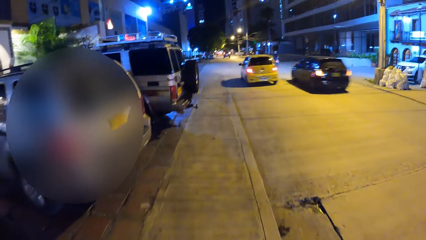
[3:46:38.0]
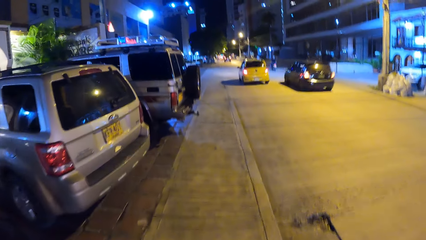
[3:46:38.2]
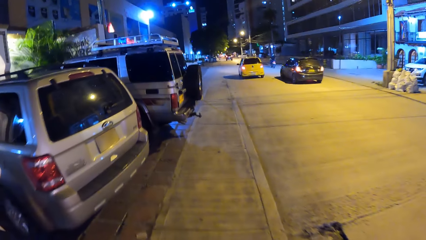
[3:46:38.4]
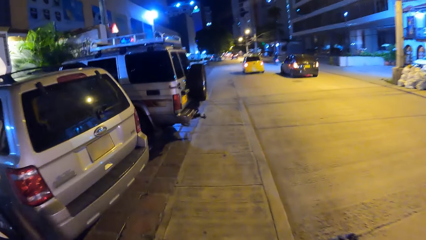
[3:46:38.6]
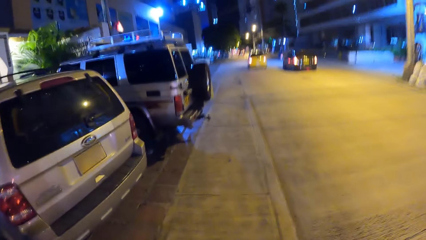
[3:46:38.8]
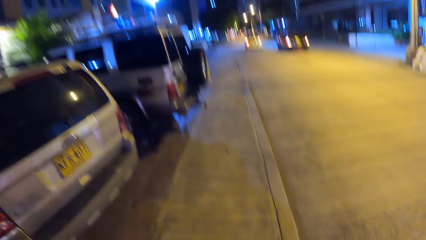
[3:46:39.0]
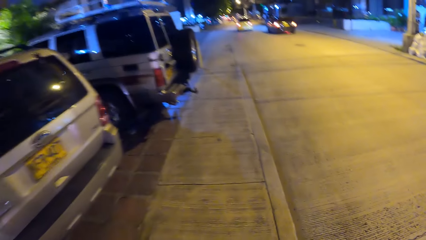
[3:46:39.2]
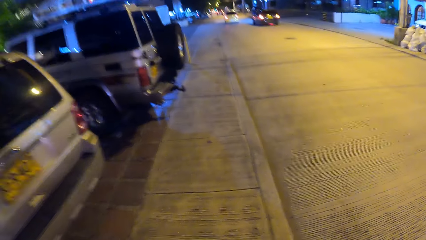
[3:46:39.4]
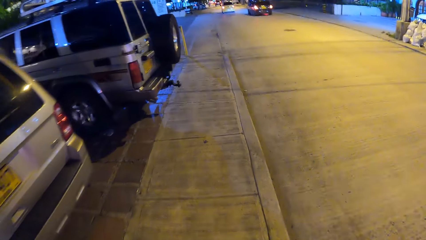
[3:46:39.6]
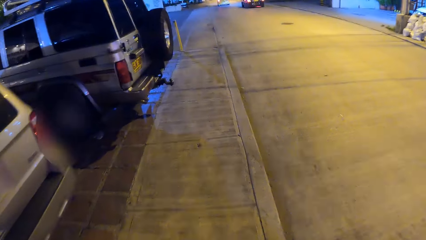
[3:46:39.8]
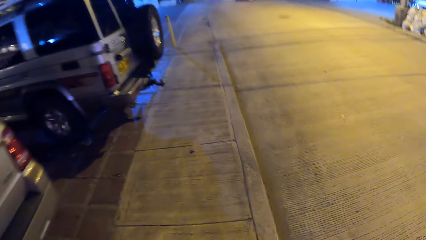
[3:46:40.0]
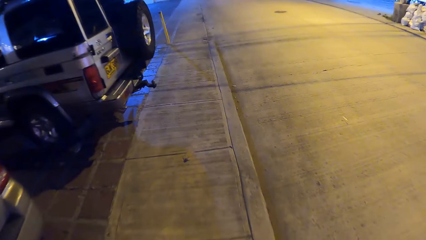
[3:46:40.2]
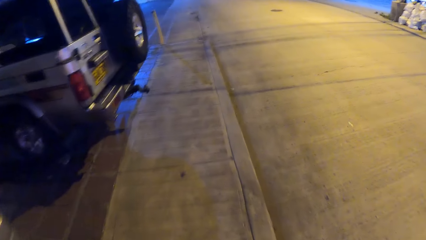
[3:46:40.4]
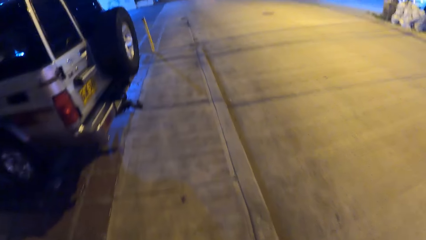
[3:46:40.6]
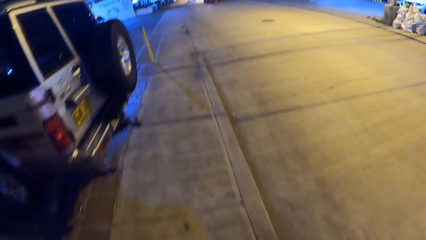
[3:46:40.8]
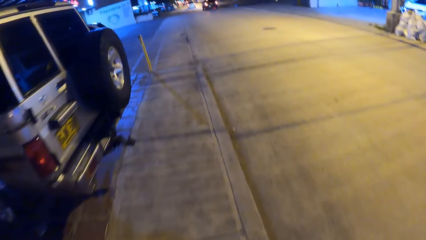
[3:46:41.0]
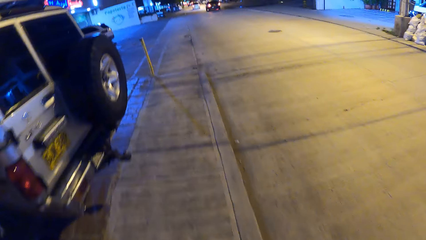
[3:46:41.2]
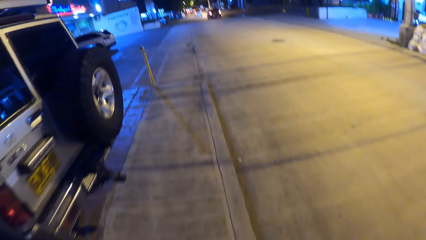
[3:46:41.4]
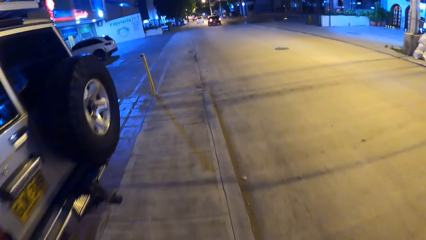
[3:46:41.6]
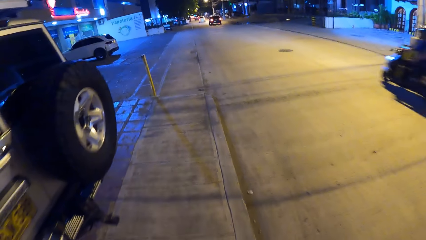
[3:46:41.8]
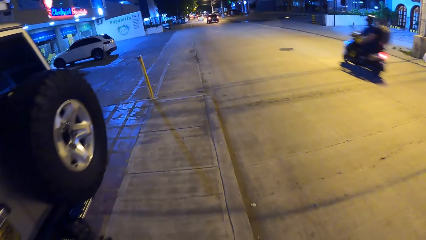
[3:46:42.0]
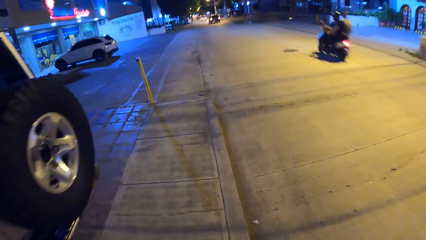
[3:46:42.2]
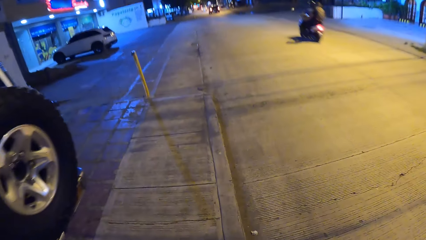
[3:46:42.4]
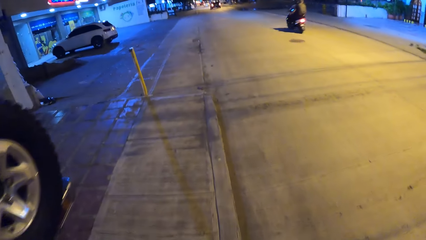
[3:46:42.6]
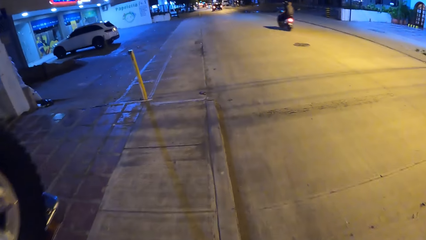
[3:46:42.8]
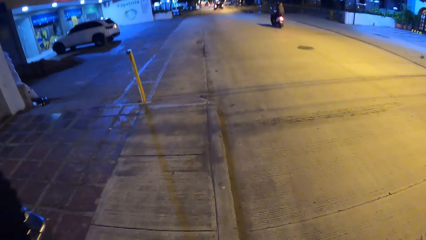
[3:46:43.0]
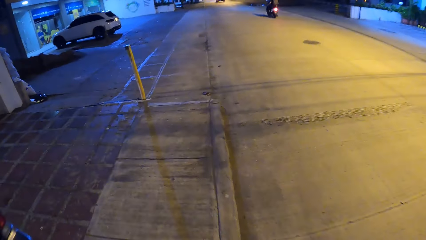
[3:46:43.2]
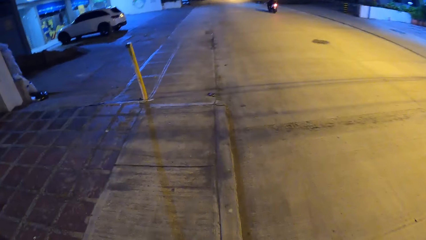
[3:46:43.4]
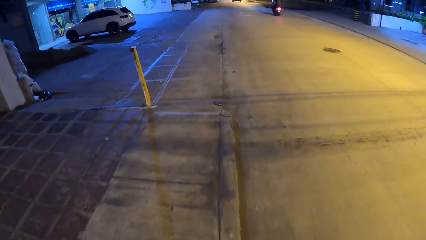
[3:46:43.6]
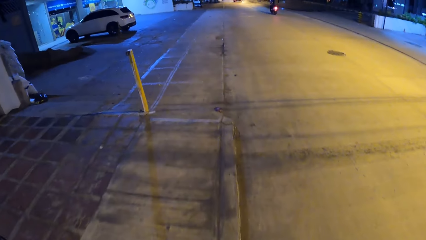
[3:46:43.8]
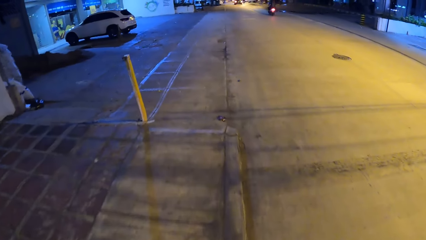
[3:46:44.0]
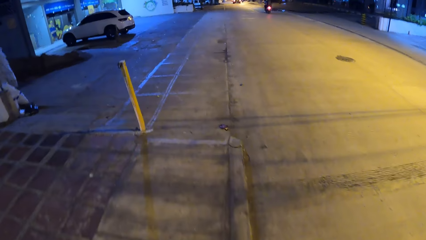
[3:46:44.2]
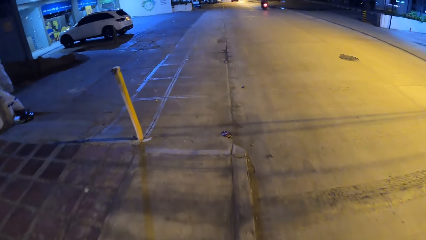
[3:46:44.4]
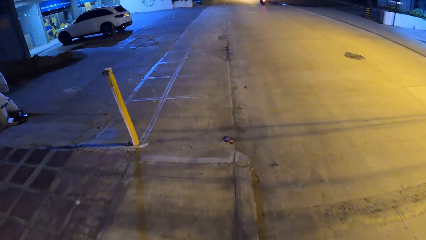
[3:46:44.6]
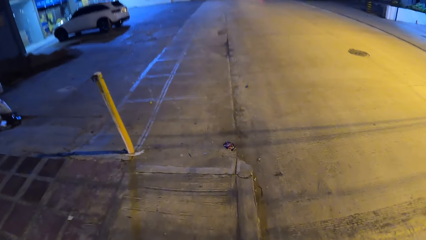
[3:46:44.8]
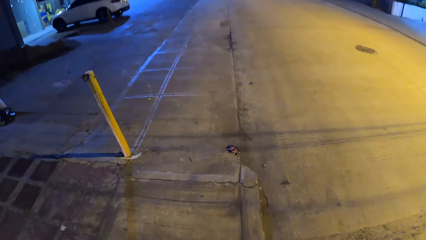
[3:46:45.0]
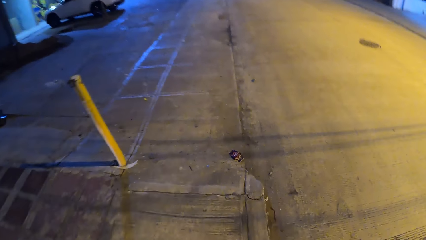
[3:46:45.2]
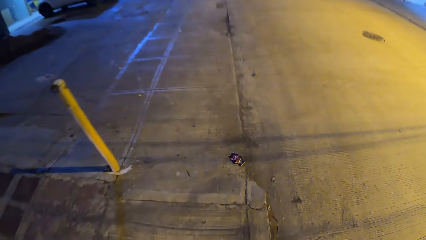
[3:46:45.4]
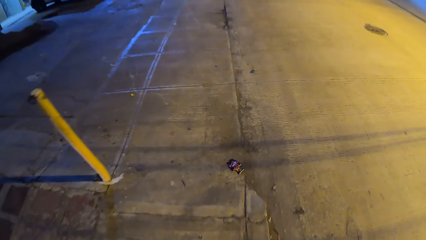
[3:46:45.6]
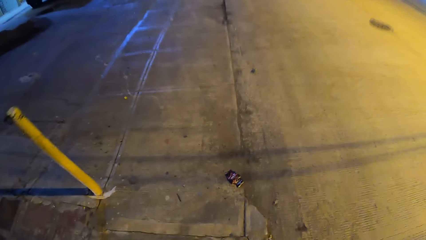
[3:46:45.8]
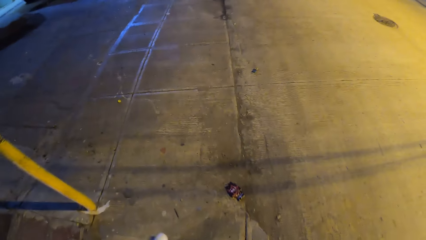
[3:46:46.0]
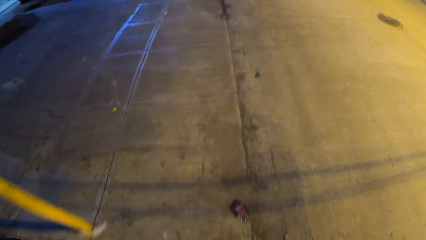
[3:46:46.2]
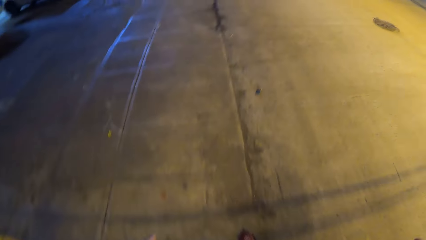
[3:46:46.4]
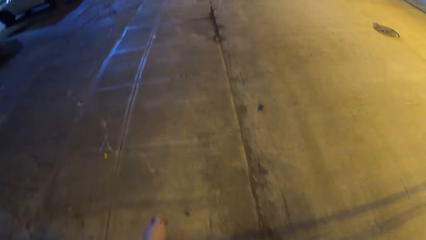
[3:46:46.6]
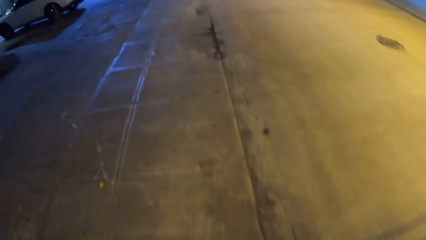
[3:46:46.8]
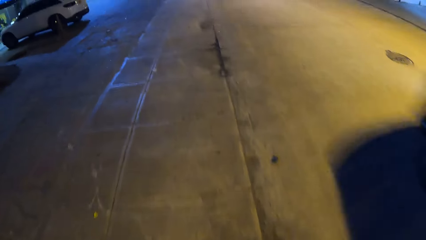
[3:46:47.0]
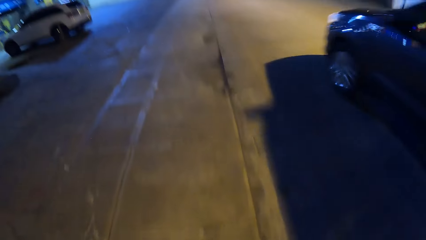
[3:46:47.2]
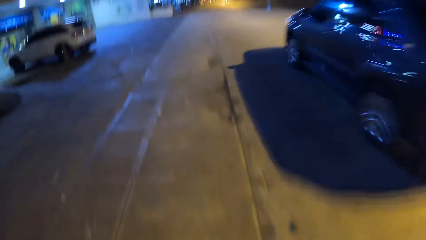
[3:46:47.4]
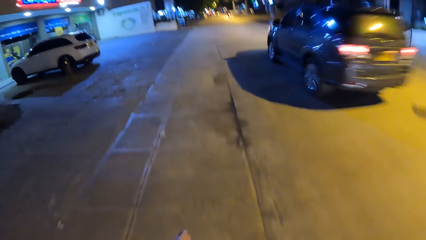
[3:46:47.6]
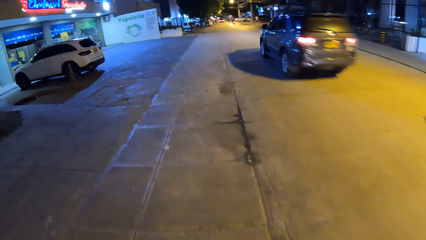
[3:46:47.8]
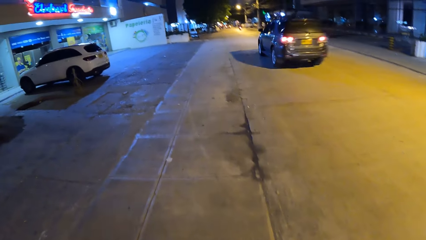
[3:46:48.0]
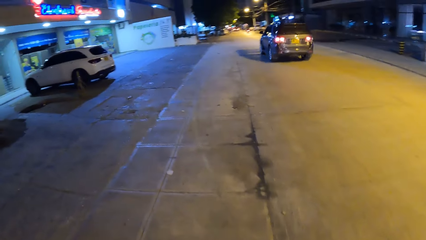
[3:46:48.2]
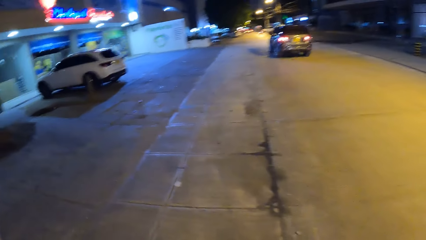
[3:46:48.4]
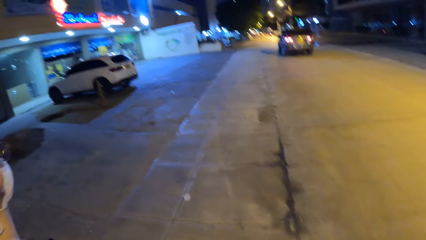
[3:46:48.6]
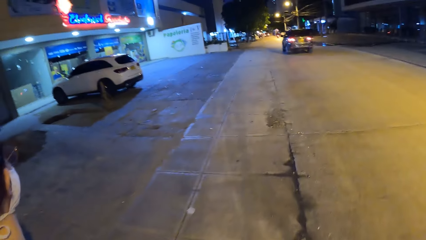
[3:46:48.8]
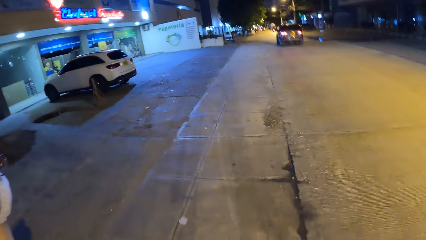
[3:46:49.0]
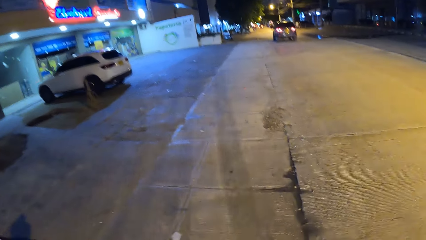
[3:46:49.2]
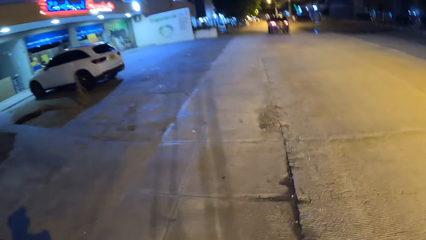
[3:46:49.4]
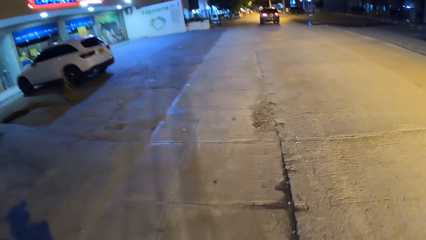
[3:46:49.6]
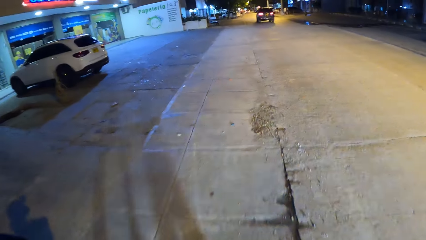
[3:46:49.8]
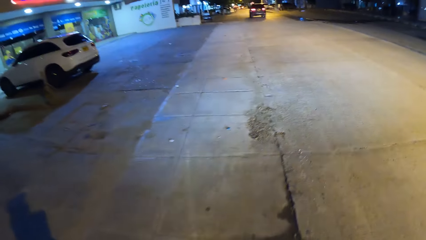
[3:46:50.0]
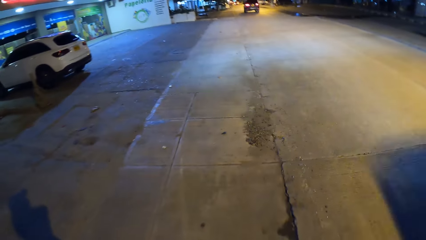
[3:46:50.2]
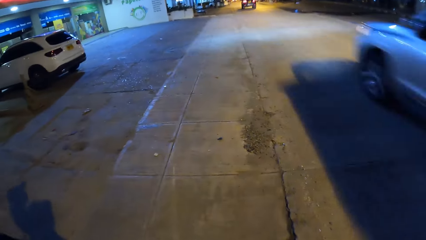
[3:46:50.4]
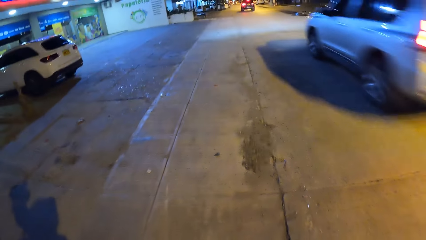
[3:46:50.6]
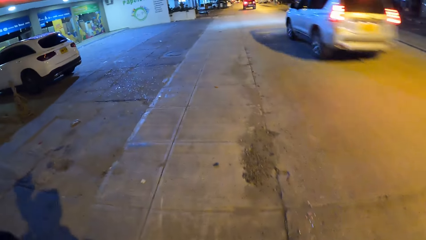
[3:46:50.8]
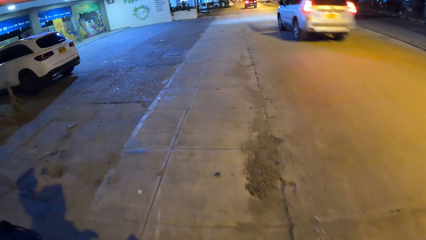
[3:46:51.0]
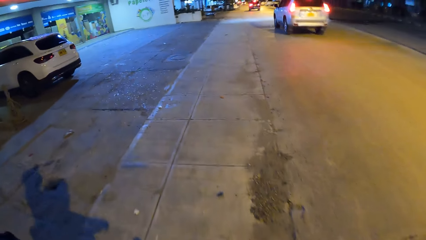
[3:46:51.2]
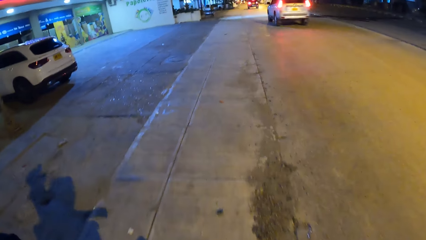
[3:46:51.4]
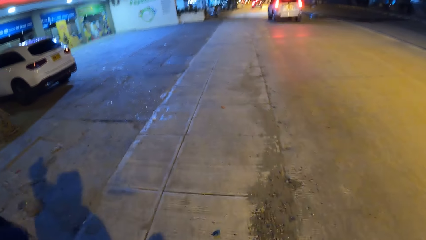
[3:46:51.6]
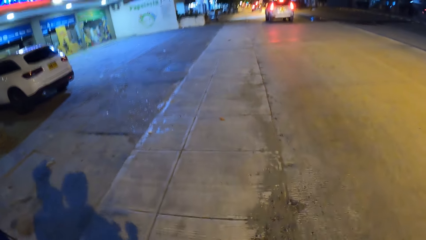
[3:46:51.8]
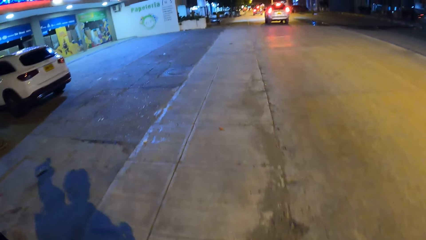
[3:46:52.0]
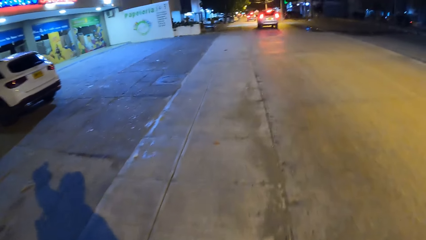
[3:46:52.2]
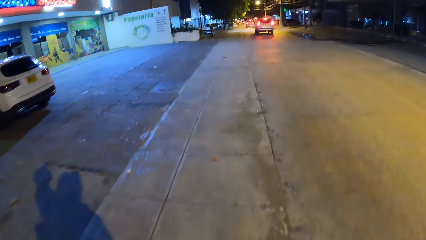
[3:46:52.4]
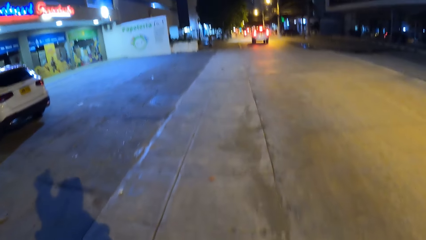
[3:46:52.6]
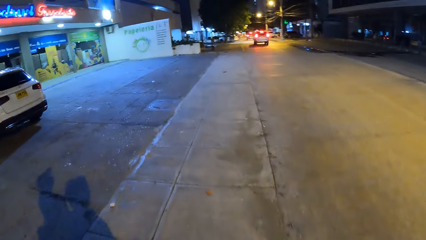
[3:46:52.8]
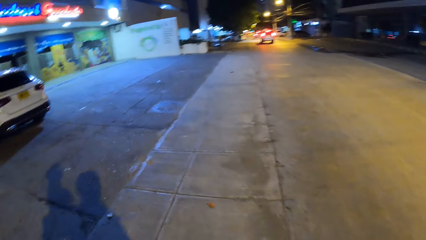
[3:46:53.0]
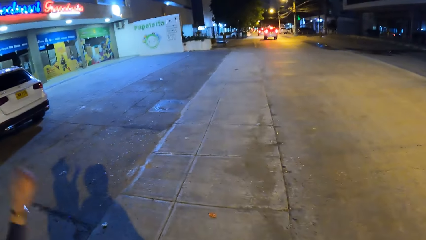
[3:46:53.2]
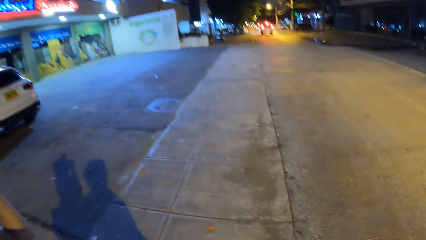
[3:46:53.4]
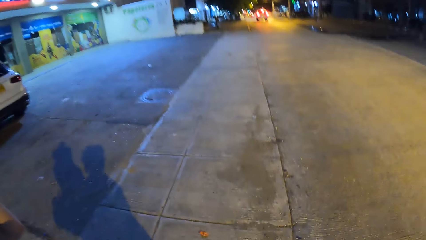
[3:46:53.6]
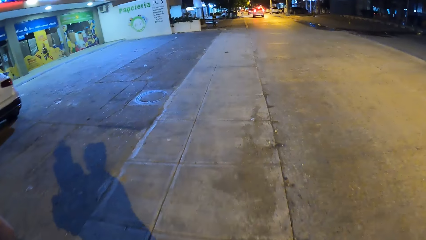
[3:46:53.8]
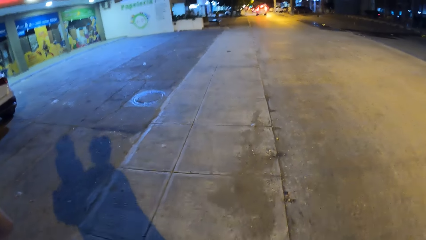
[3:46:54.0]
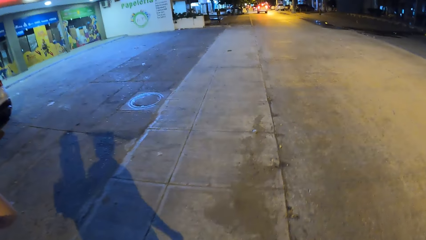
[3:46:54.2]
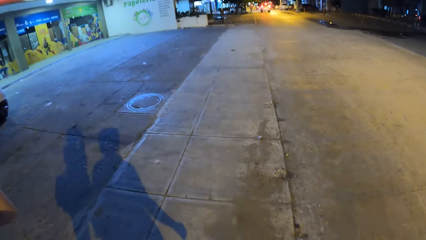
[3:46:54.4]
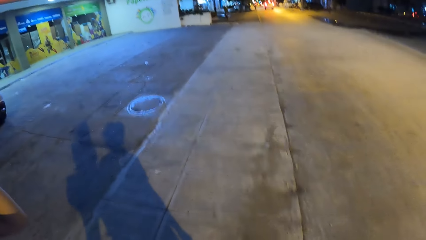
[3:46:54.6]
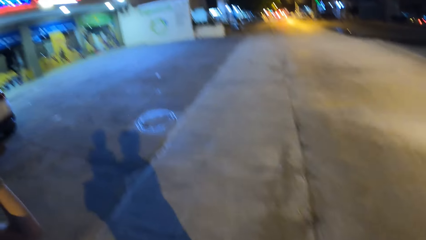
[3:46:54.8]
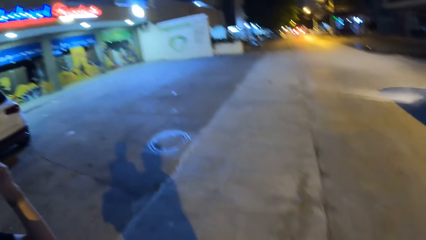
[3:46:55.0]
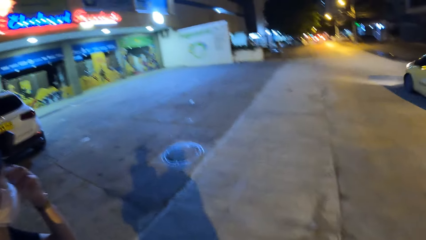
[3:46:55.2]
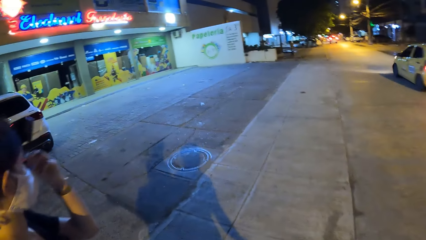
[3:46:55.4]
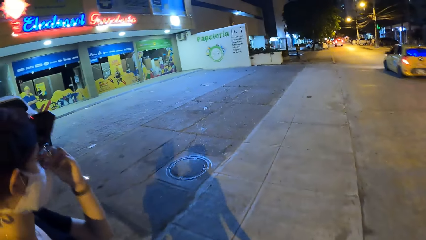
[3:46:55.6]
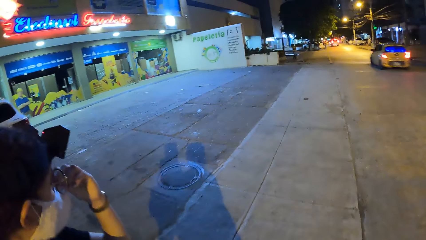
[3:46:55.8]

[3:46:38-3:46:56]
The camera wearer looks at a parked car. They walk on a pavement. A motorcycle drives past the camera wearer. A car drives past the camera wearer. The camera wearer looks at a woman. A car drives past the camera wearer. The camera wearer walks on the pavement. The woman touches her face mask with her left hand. The camera wearer walks past a car. A car drives past them.
